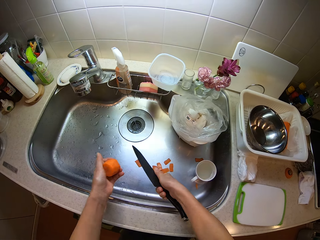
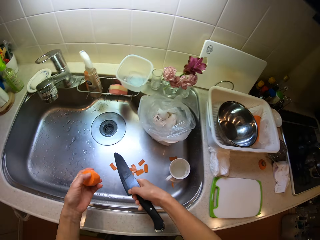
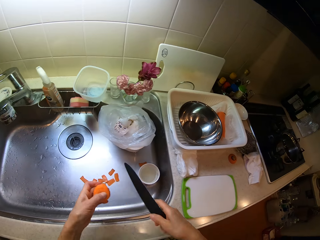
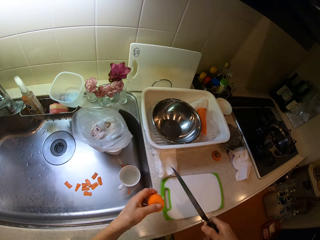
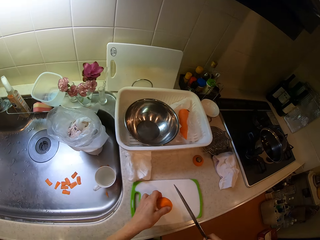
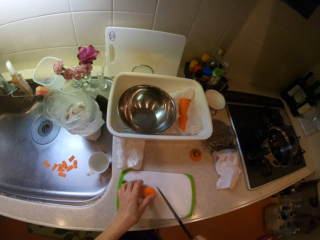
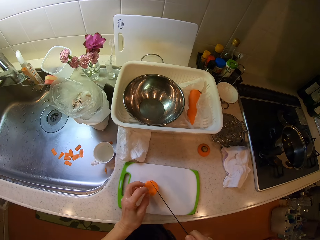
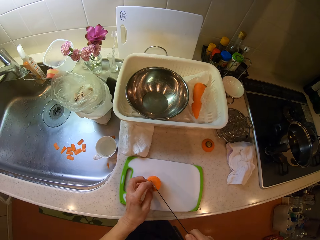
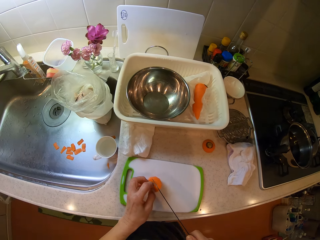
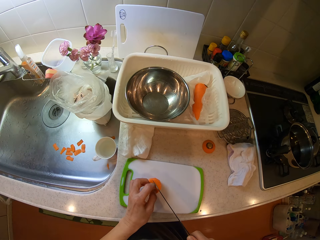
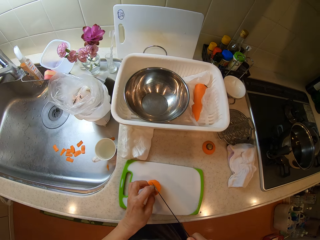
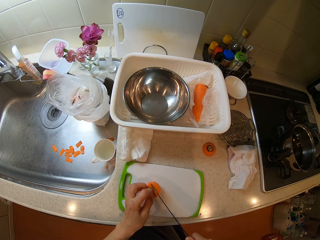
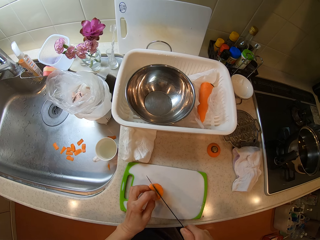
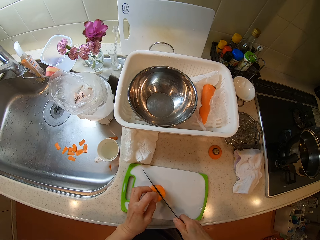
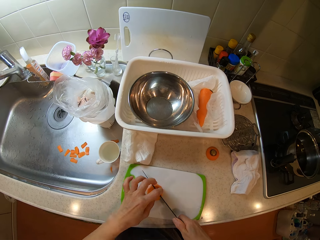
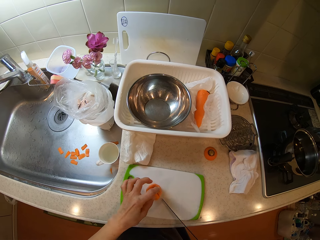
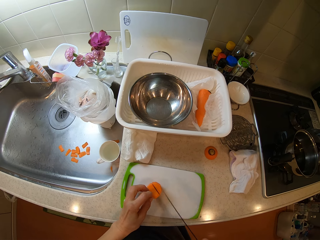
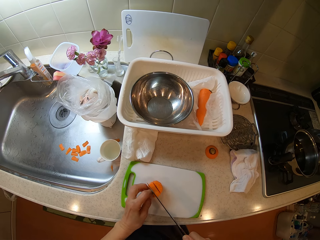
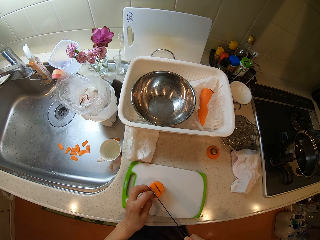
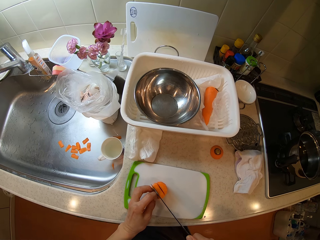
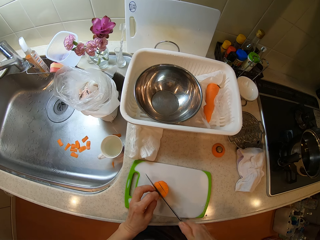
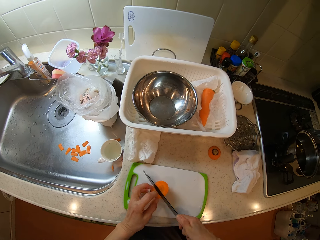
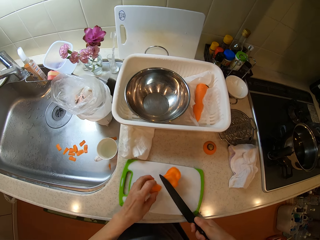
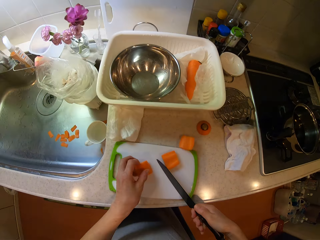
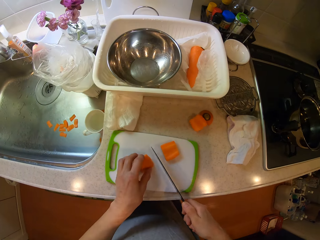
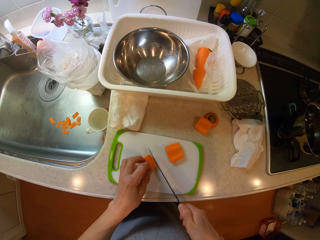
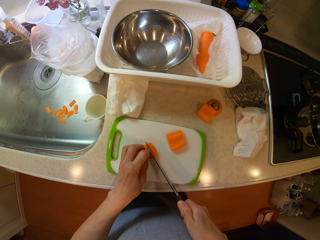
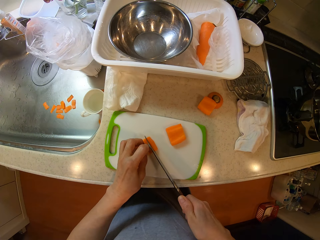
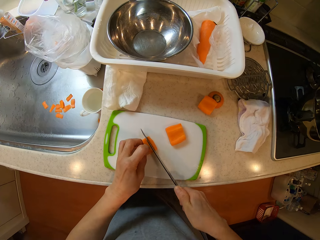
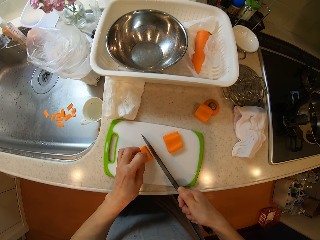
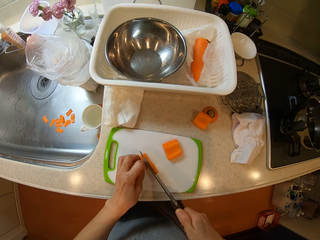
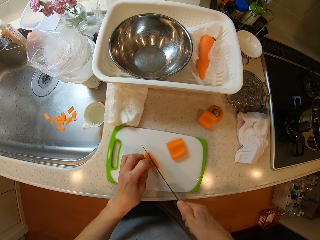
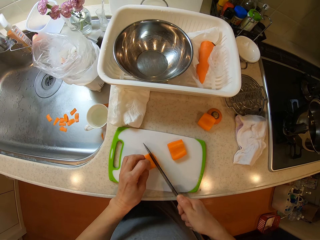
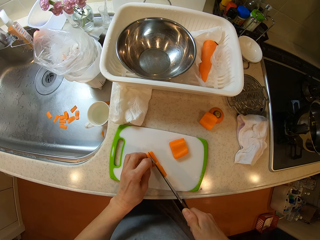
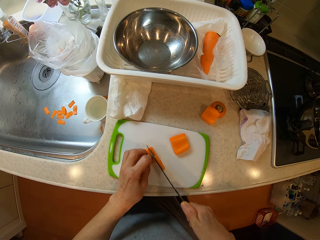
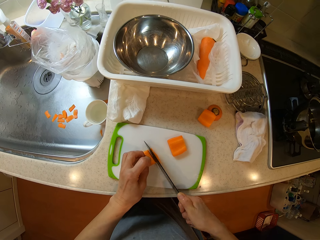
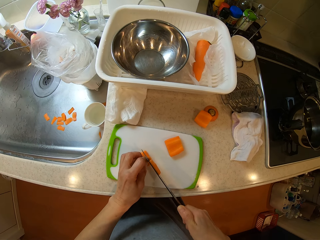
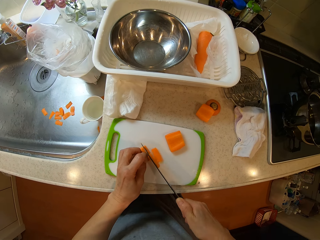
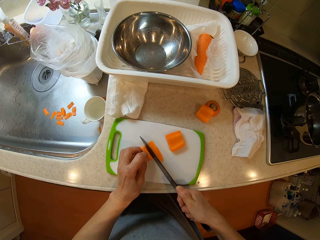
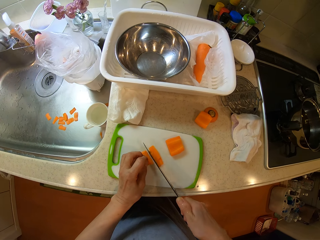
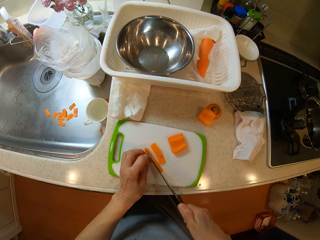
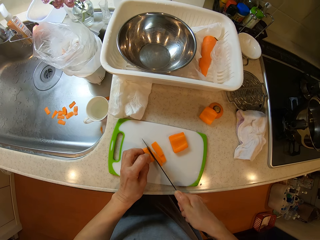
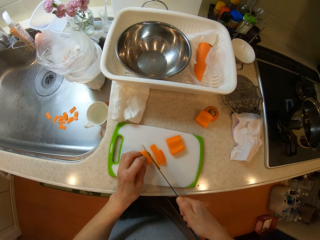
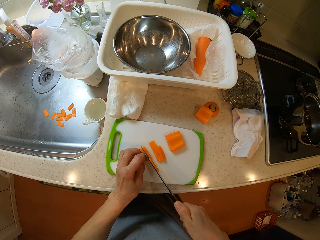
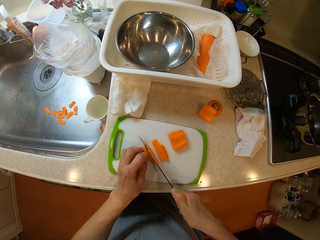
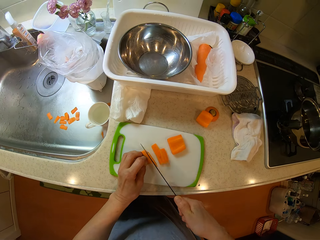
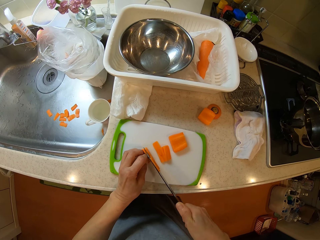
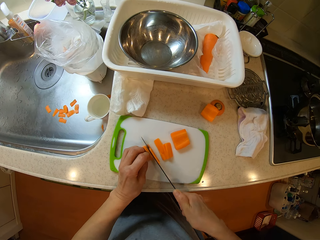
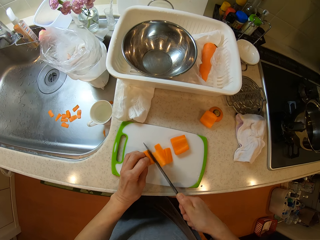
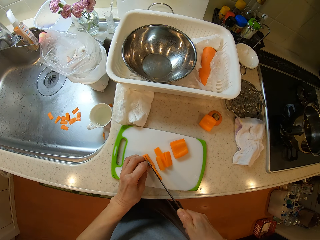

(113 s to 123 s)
The camera wearer drops the carrot on the tray on the cabinet. They hold down the carrot. They slice the carrot on the tray with the knife.

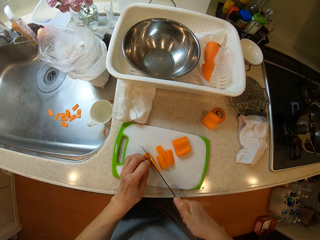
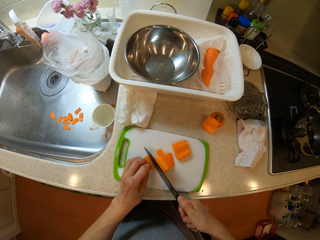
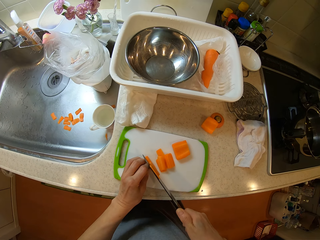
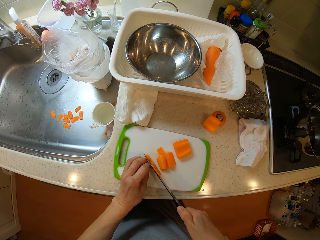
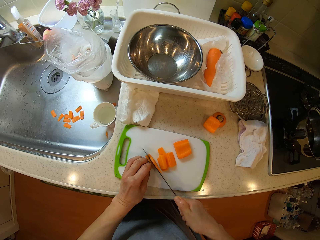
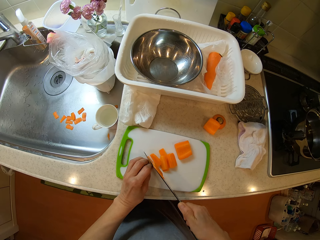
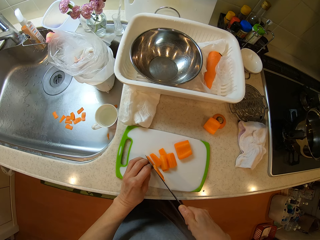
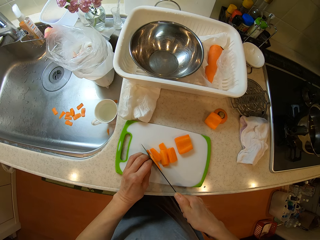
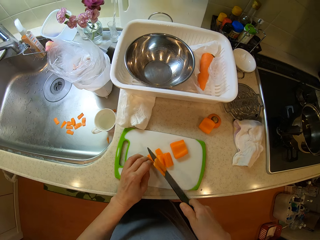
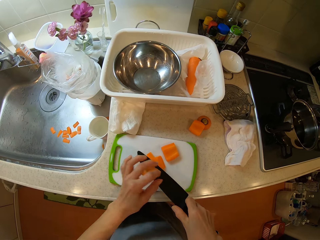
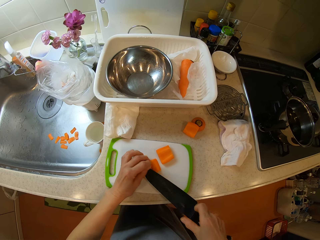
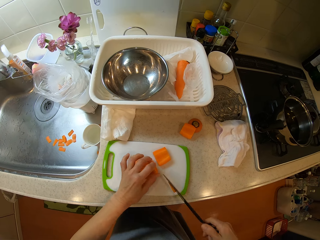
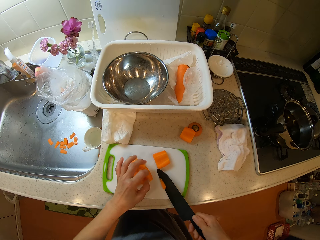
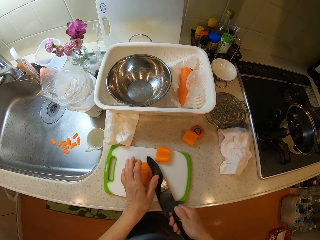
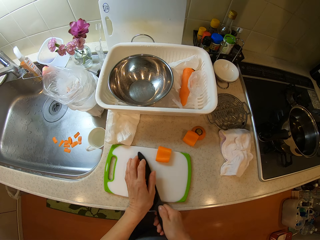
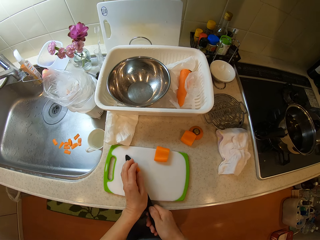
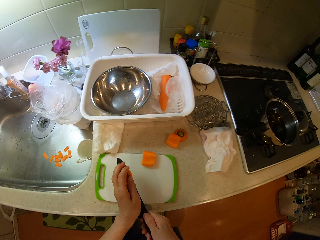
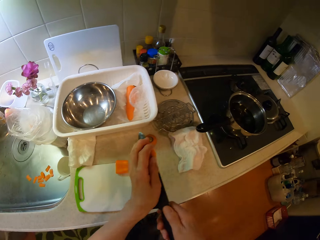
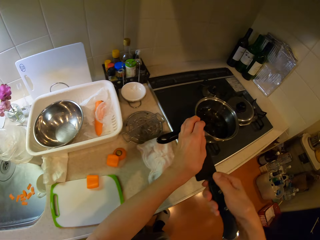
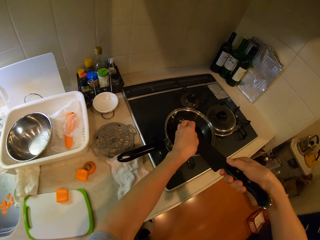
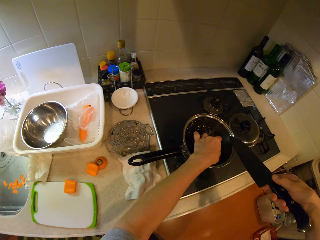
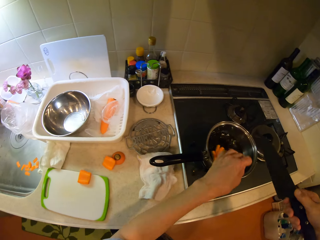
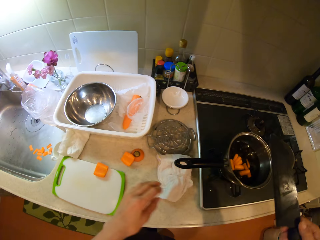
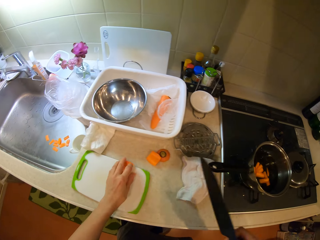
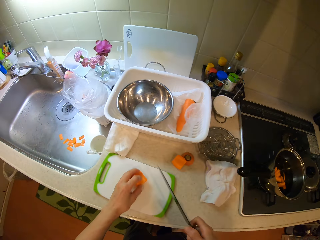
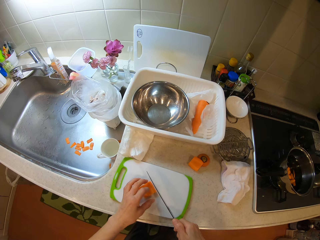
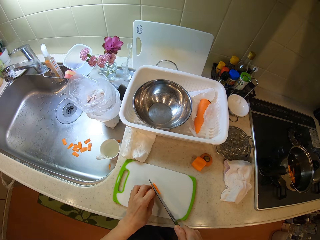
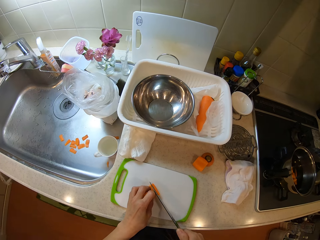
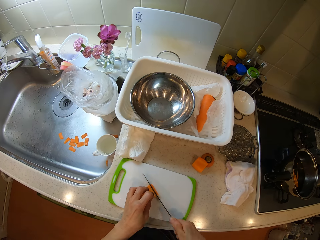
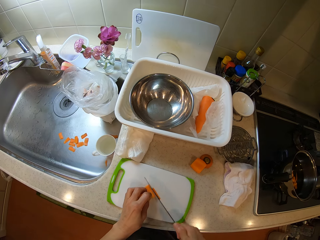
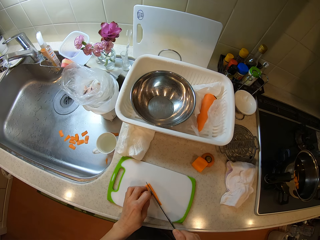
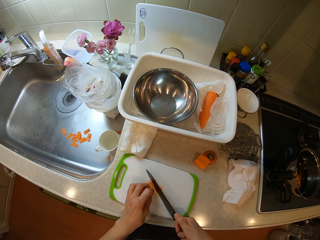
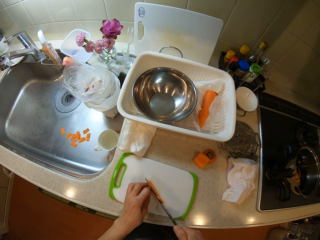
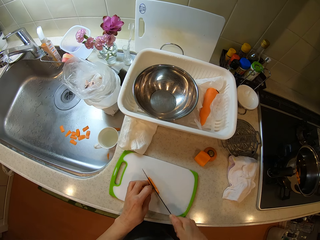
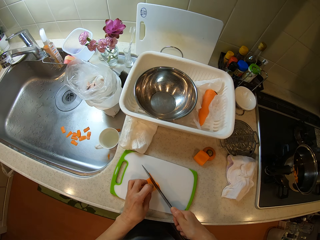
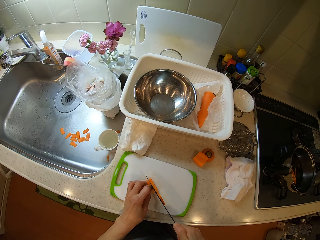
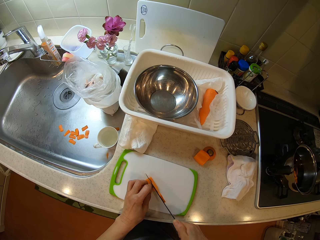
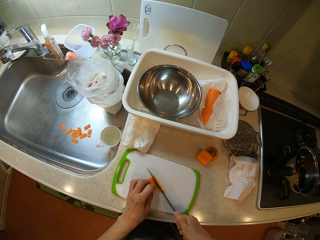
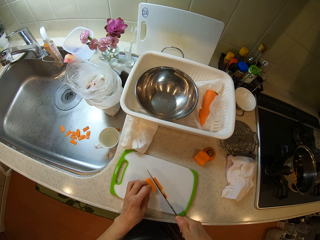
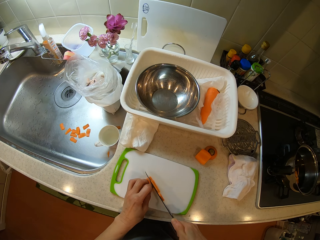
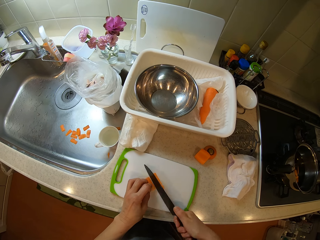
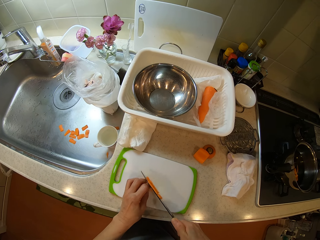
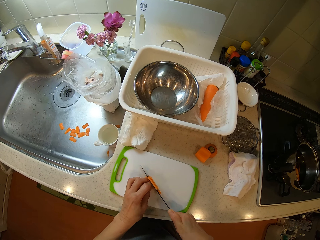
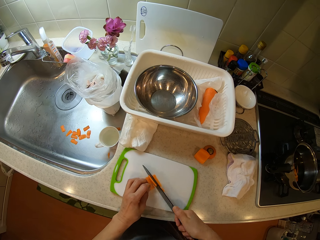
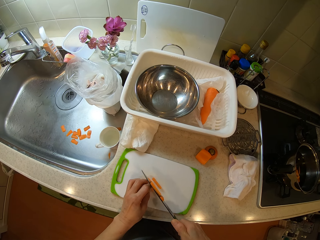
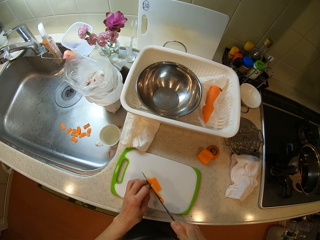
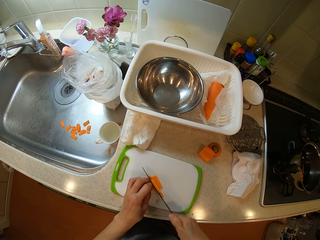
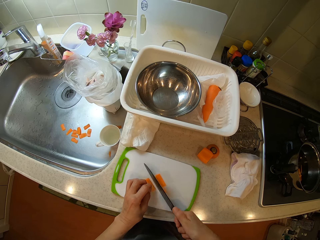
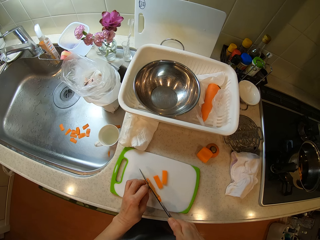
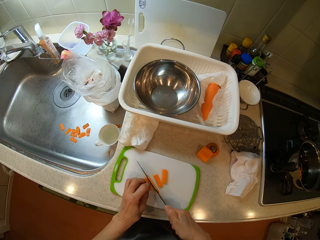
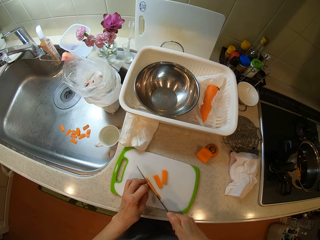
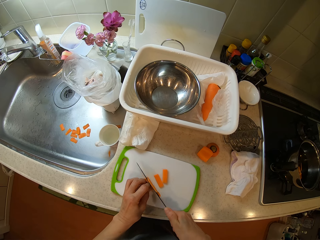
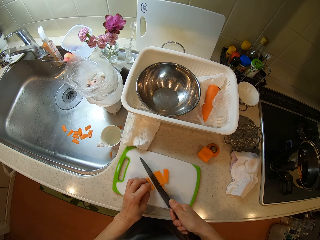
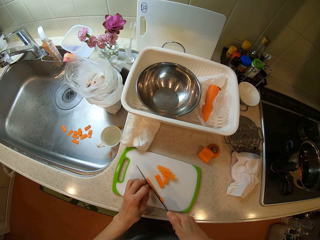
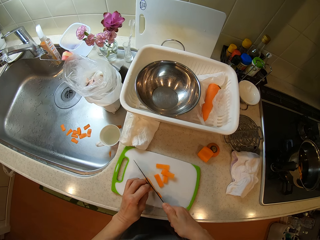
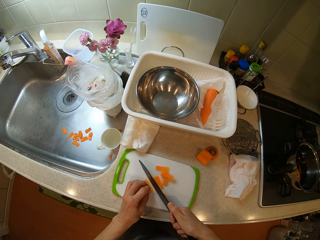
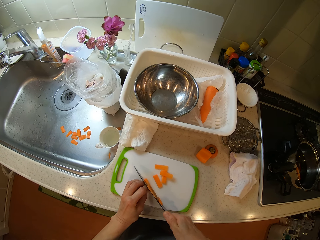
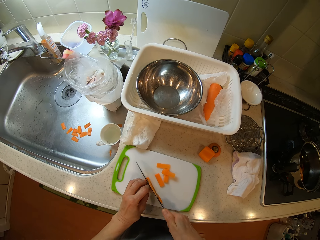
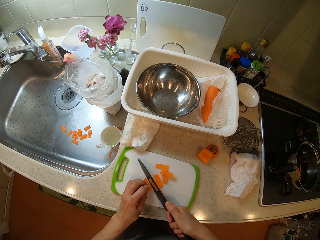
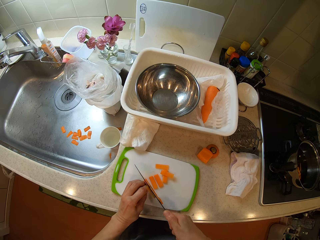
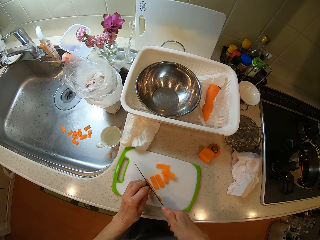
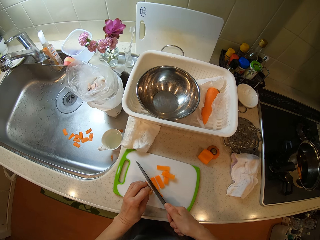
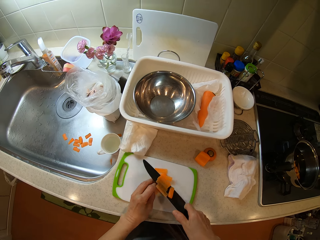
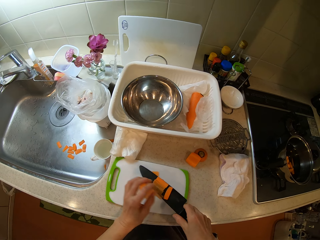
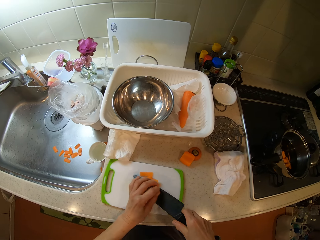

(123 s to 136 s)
The camera wearer removes the carrot from the knife. She carries the carrots from the cutting board. She packs the carrot on the tray with her left hand and the knife into the pot on the gas cooker. She holds down the carrot. She moves the carrot on the tray and slices the carrot on the tray with the knife.
